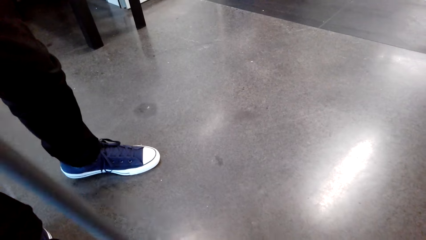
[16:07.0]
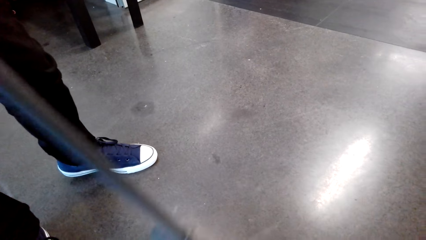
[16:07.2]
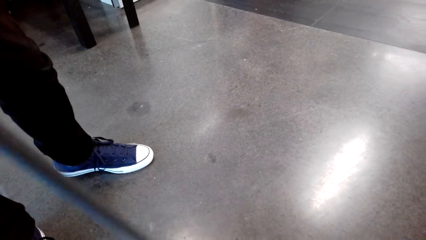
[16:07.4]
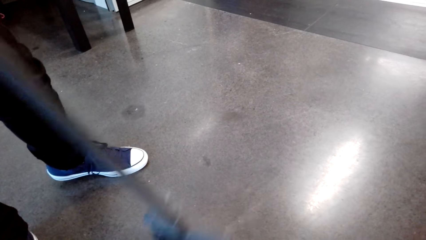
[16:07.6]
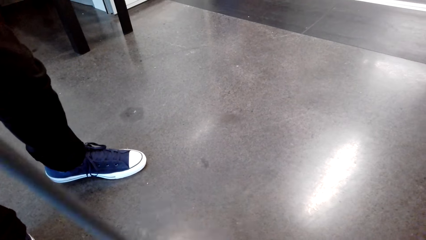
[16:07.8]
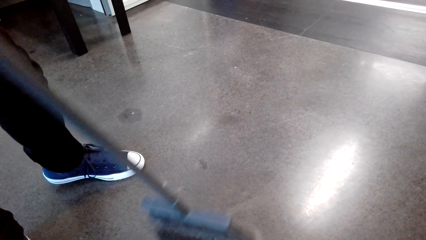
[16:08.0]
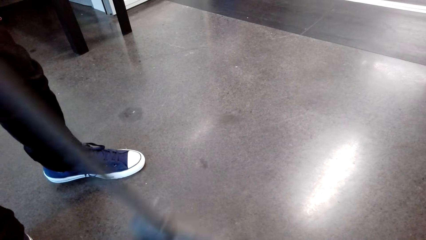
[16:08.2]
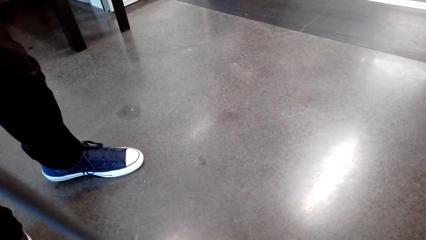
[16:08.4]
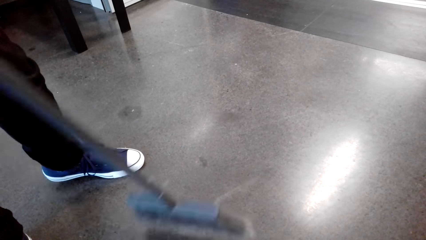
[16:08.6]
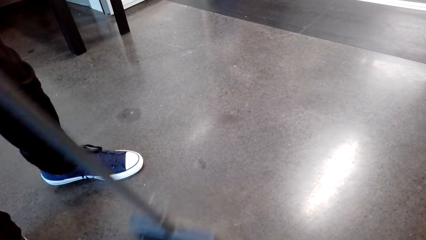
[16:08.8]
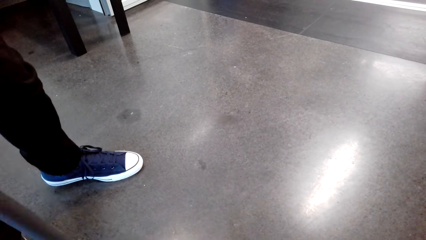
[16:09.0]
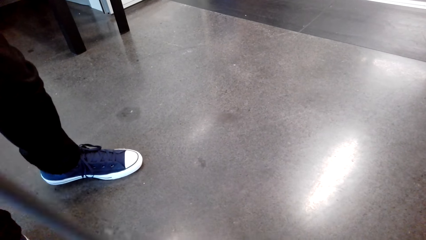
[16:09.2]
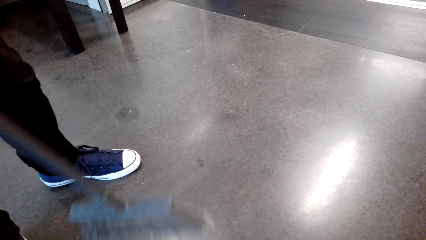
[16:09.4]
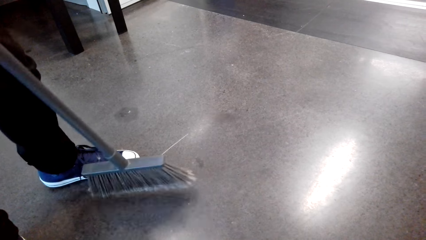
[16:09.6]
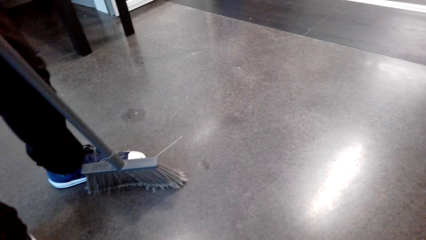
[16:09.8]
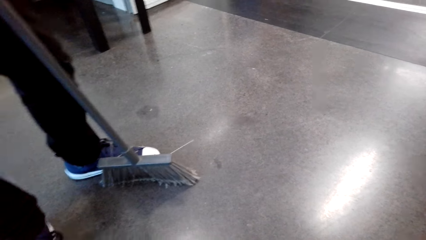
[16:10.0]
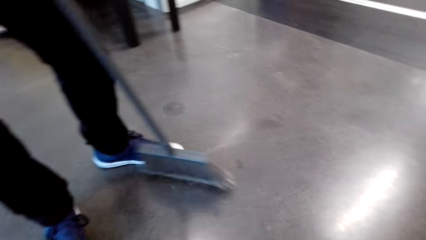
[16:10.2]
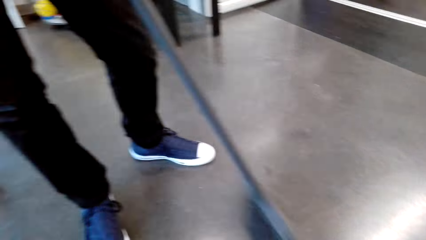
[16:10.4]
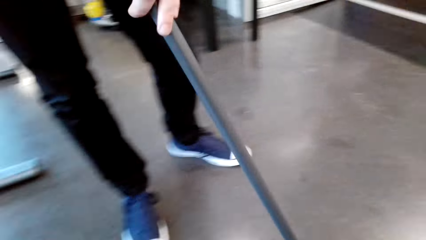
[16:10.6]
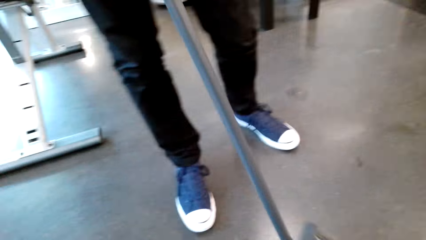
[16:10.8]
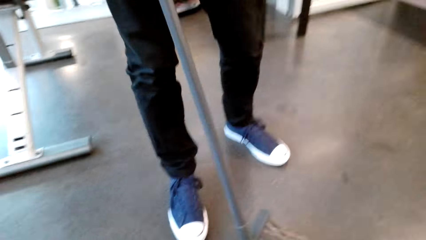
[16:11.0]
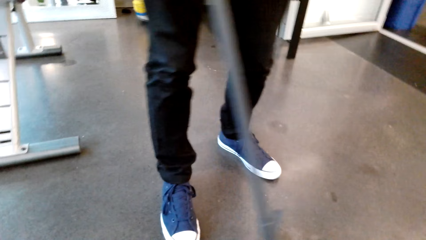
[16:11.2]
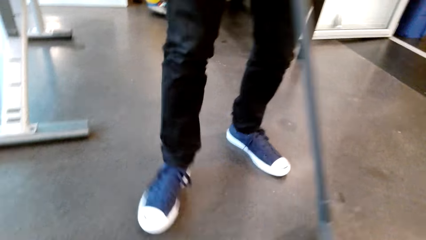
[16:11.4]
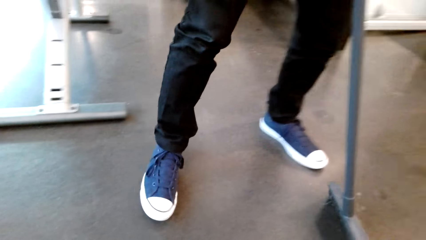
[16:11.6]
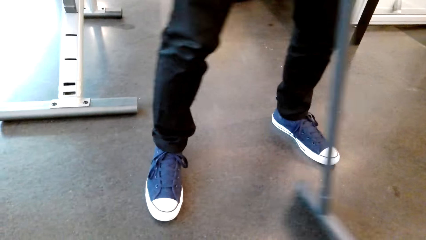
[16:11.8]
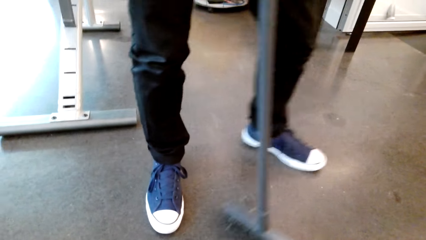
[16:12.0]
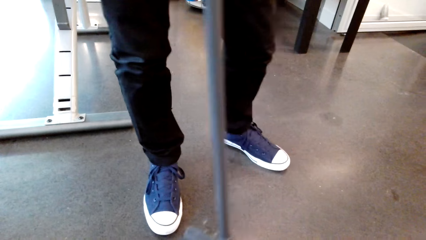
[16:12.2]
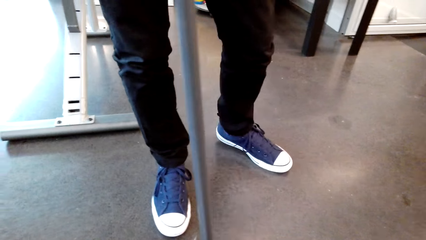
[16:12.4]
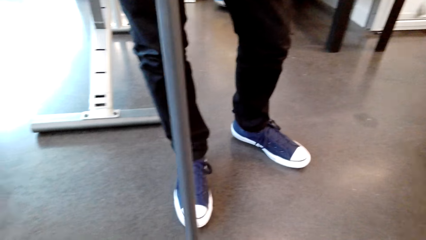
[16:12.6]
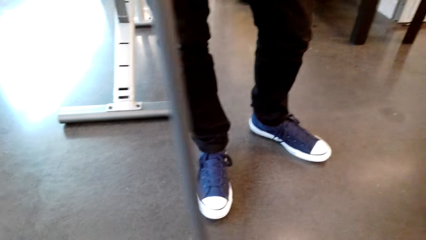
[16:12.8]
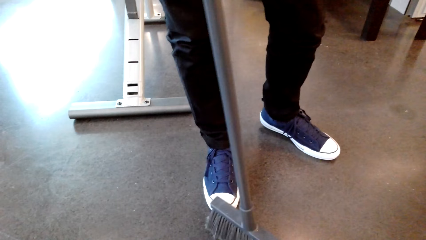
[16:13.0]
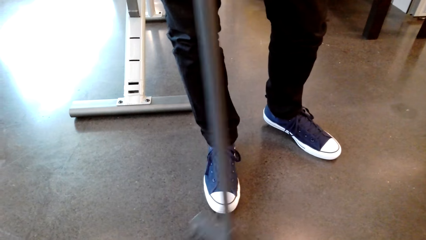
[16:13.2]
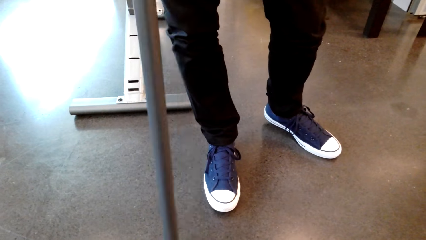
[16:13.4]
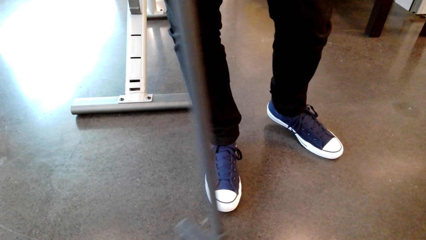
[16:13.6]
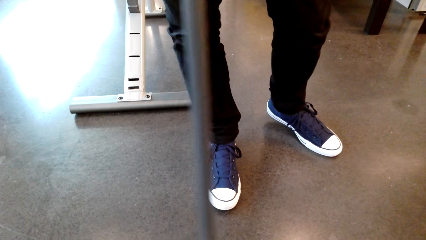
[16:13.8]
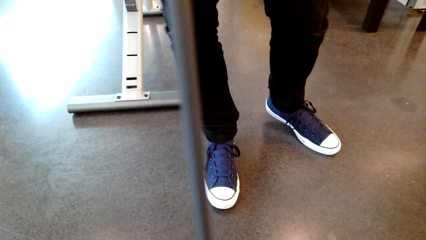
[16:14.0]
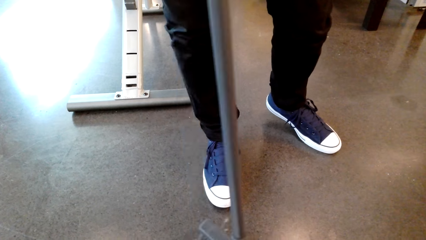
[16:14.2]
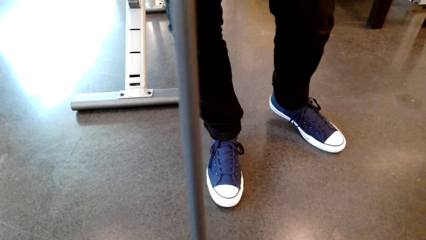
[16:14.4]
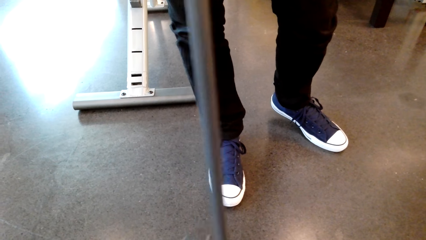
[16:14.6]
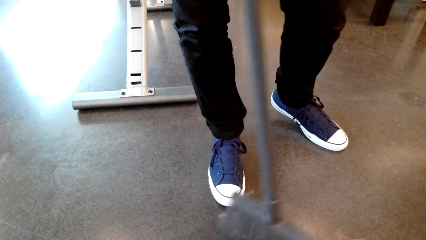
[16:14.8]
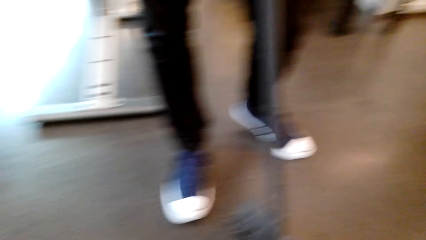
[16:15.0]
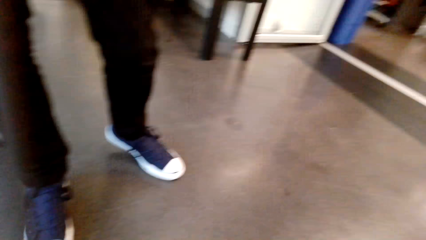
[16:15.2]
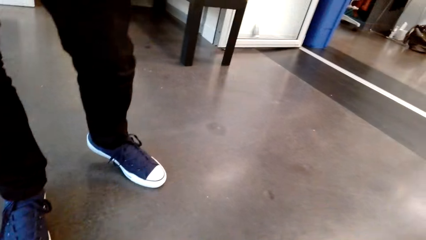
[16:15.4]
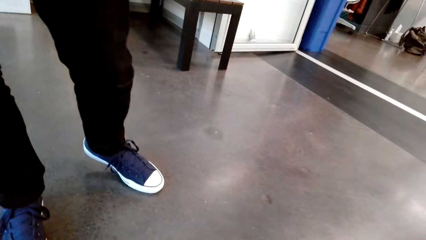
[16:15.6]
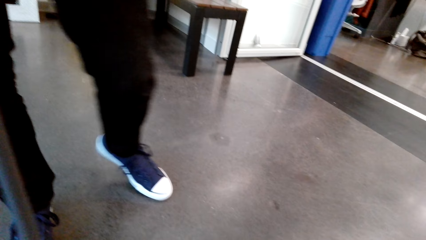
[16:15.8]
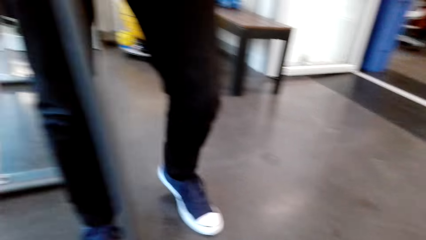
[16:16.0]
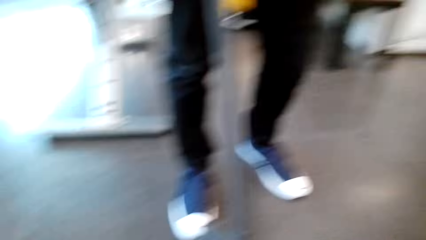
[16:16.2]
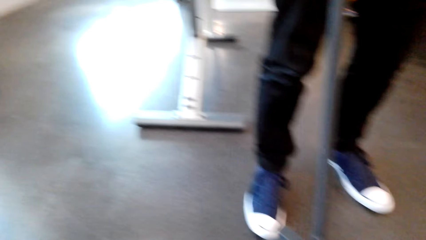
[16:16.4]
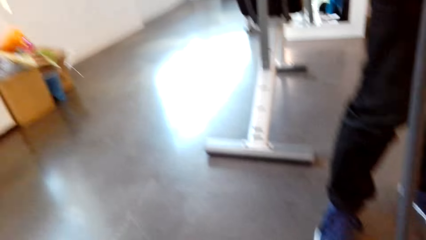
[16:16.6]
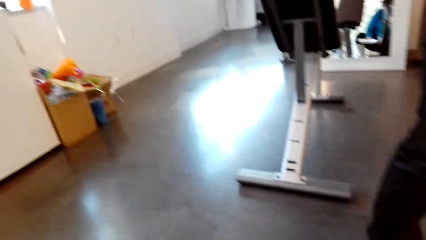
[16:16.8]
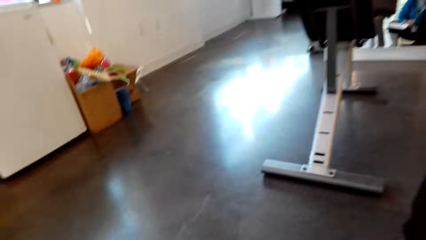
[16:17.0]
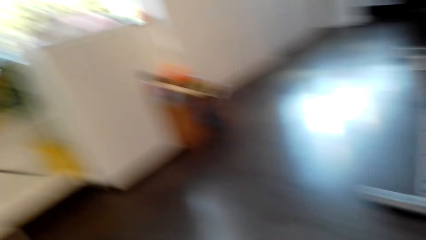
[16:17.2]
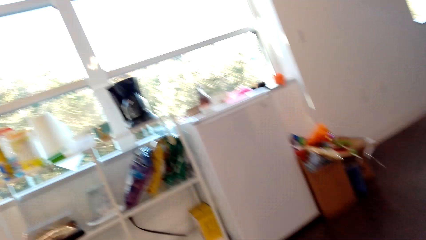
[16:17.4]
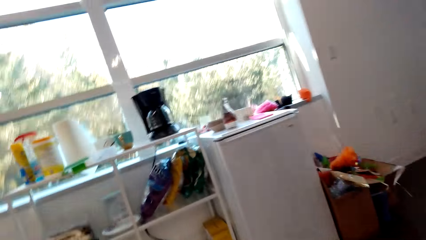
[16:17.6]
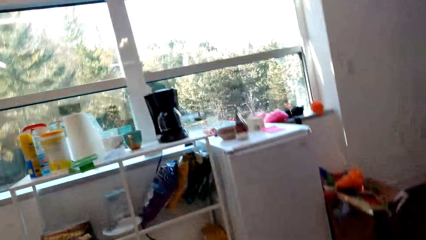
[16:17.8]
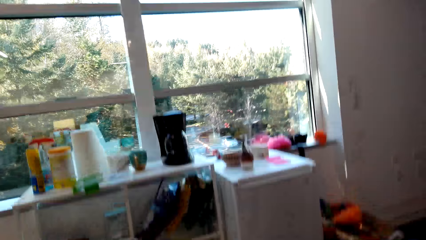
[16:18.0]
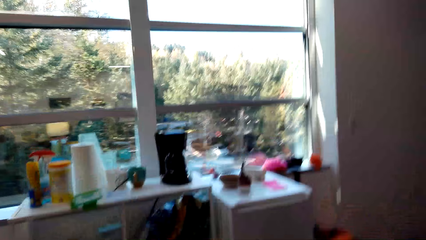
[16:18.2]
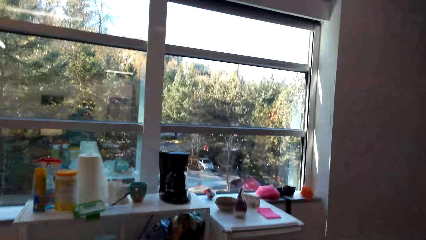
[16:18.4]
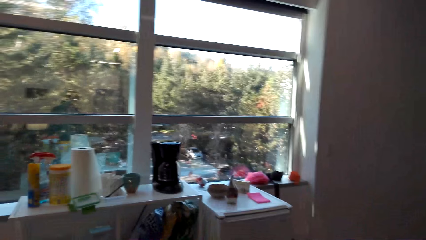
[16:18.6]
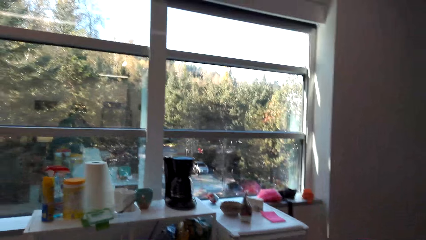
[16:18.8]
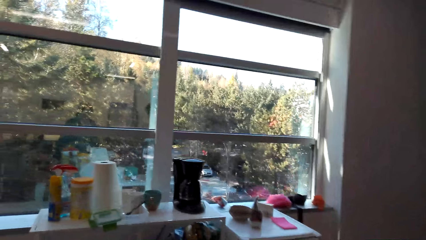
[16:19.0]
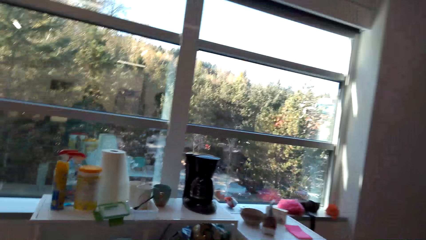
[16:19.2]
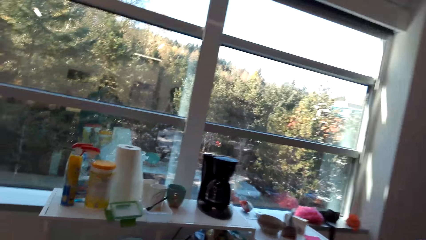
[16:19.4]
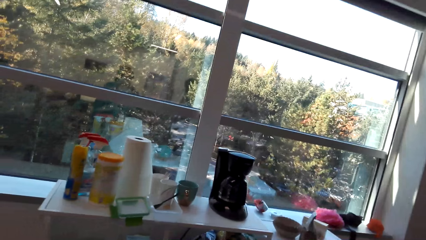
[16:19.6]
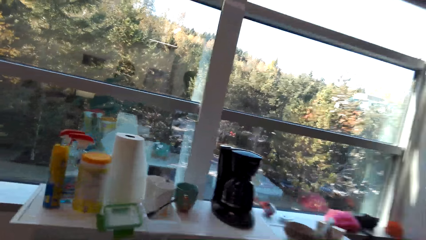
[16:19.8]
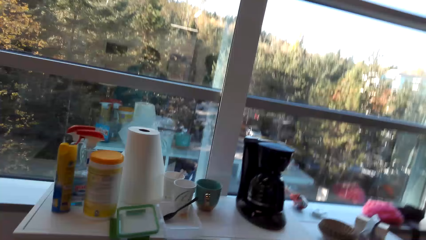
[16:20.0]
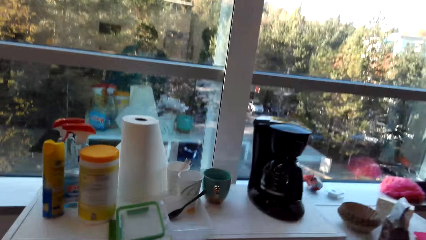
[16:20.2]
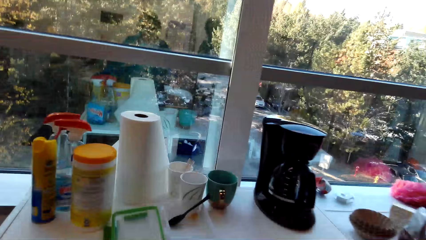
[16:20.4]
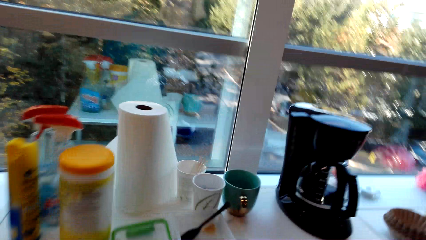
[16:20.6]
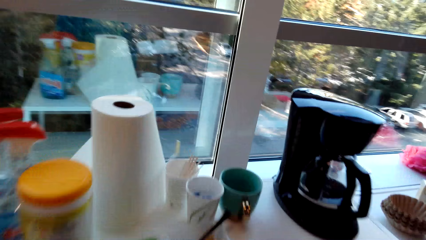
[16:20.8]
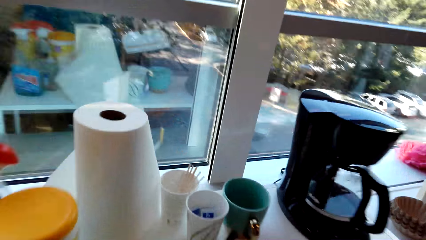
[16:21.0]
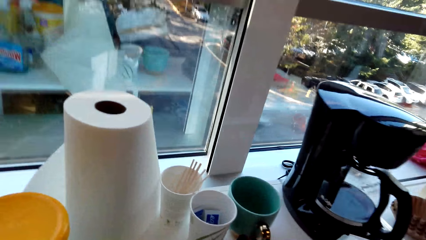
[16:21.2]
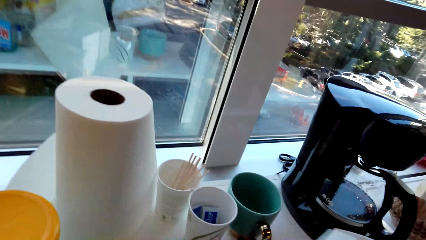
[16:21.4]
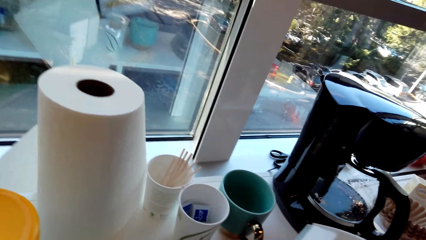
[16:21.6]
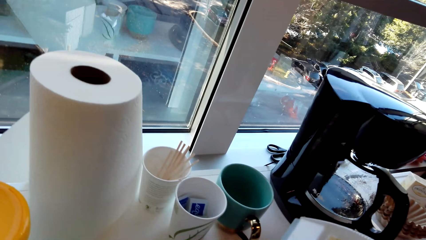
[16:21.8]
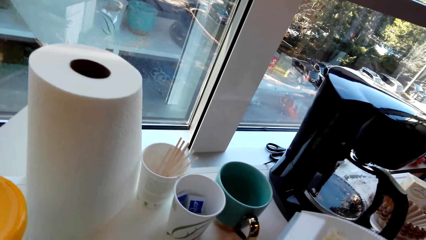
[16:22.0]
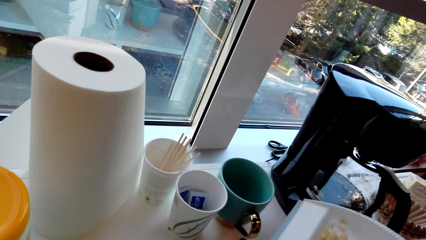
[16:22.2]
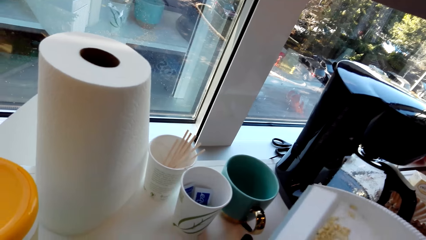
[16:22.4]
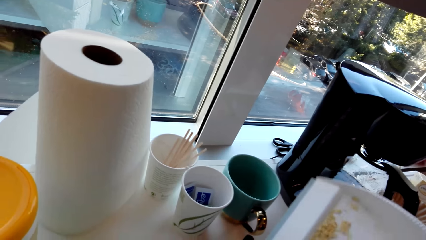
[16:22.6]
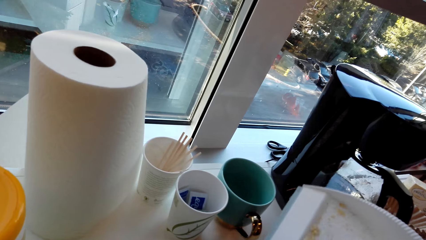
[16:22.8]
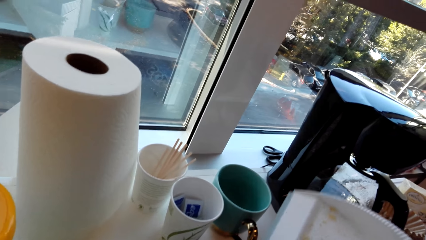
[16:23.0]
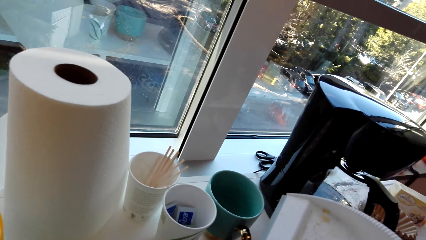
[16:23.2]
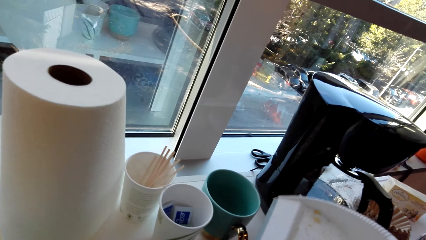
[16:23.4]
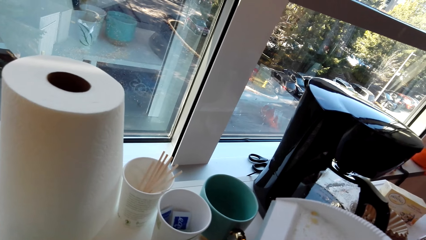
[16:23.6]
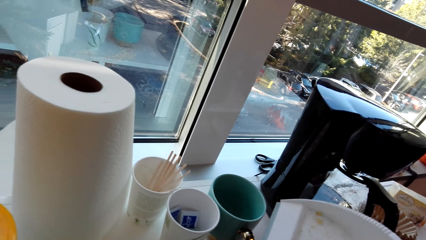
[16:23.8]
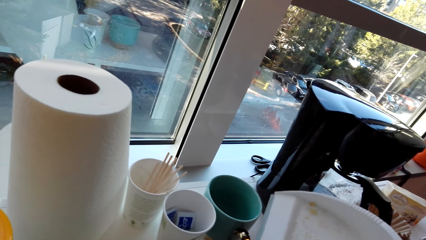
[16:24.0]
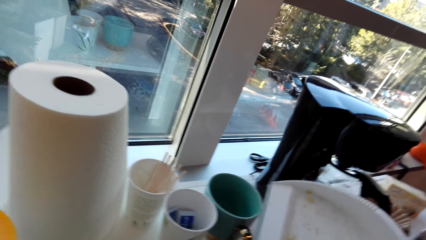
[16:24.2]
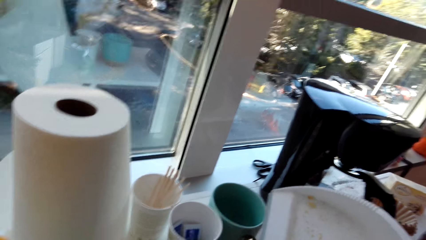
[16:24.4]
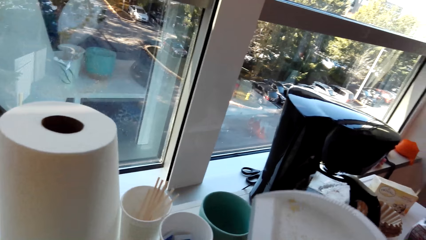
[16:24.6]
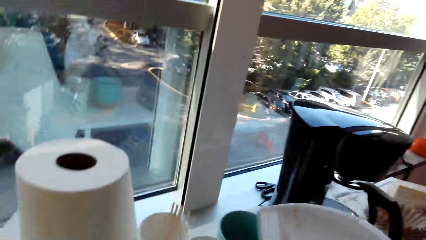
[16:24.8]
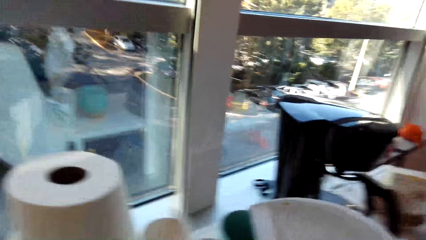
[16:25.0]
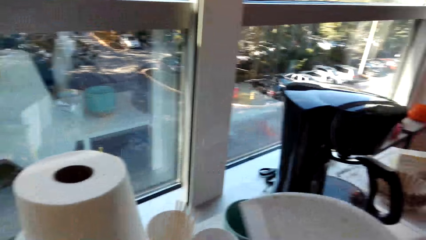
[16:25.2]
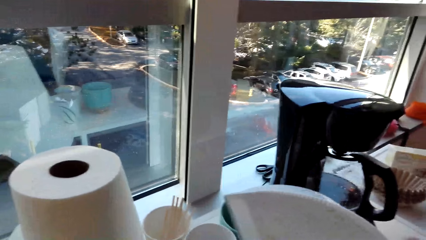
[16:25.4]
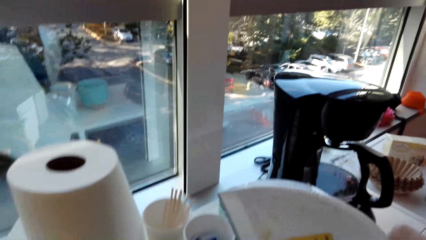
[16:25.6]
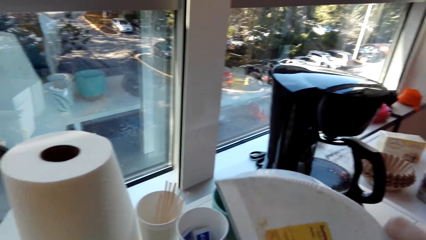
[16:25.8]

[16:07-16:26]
A man sweeps the floor. The camera wearer walks forward. They dispose the chaff into the dustbin. They speak.
